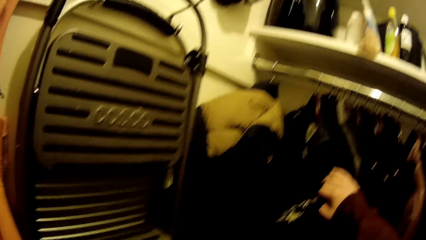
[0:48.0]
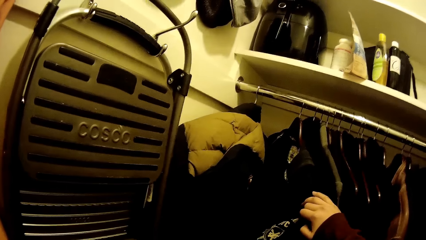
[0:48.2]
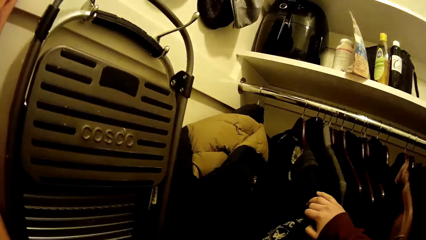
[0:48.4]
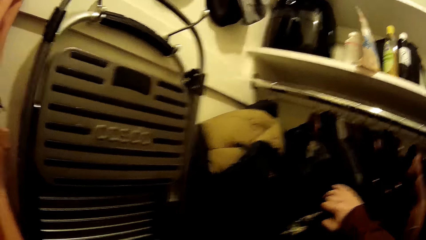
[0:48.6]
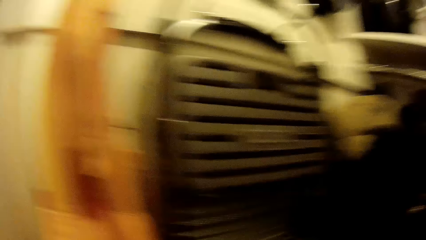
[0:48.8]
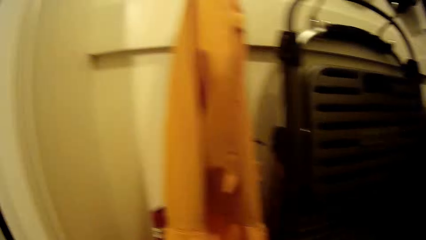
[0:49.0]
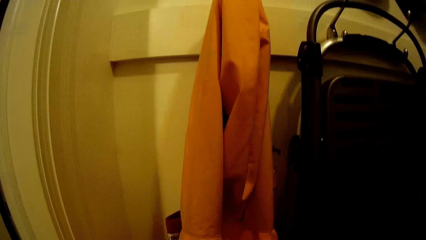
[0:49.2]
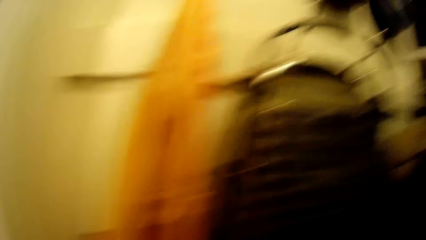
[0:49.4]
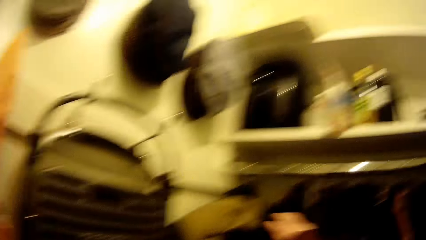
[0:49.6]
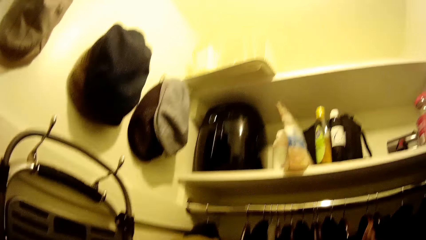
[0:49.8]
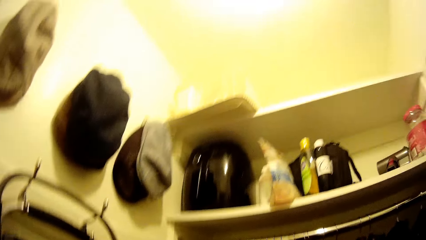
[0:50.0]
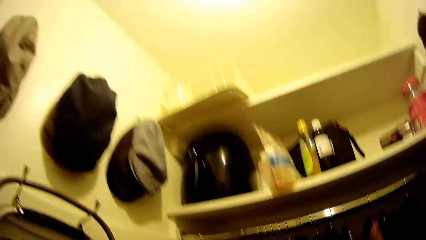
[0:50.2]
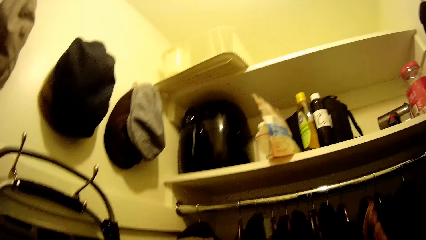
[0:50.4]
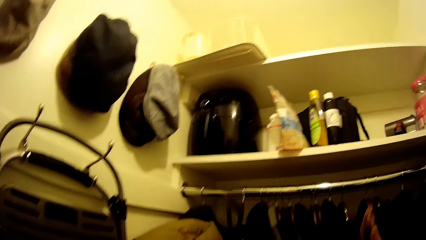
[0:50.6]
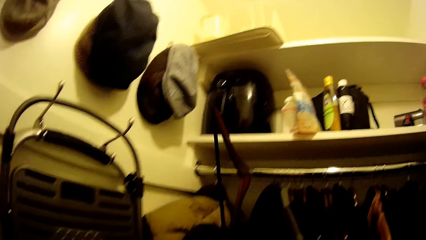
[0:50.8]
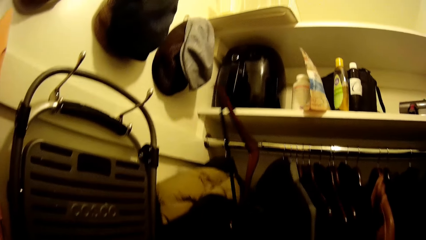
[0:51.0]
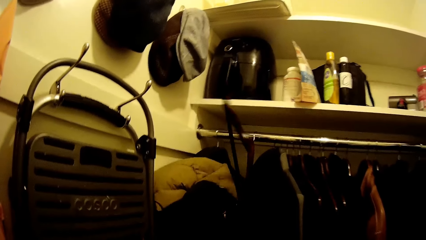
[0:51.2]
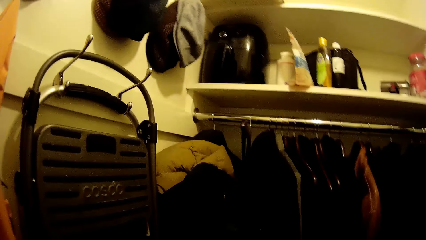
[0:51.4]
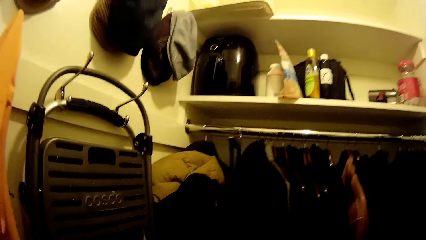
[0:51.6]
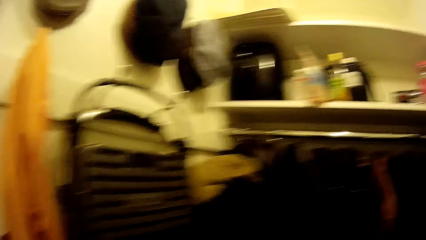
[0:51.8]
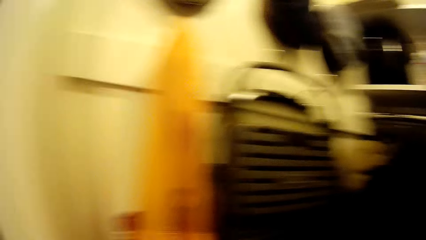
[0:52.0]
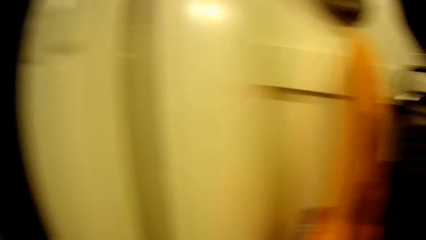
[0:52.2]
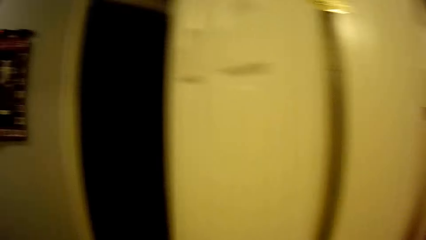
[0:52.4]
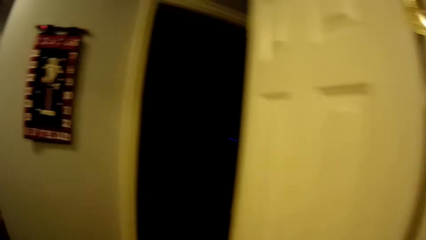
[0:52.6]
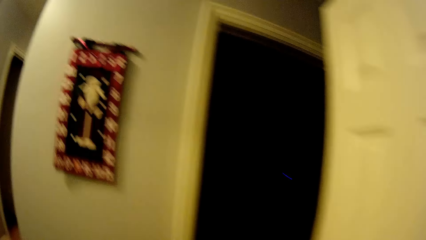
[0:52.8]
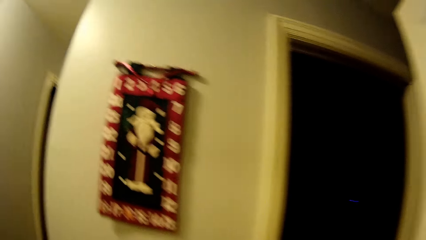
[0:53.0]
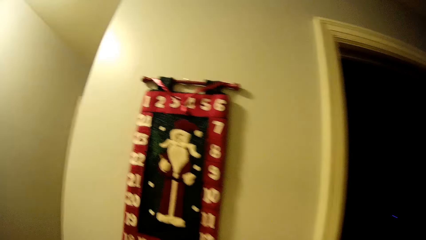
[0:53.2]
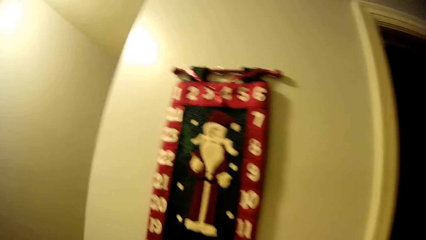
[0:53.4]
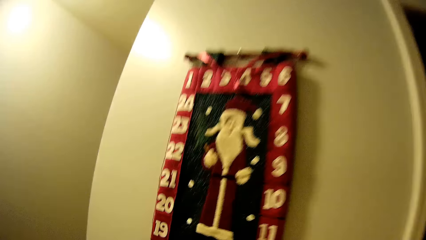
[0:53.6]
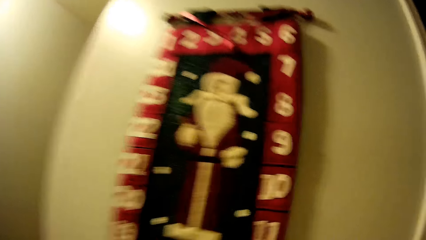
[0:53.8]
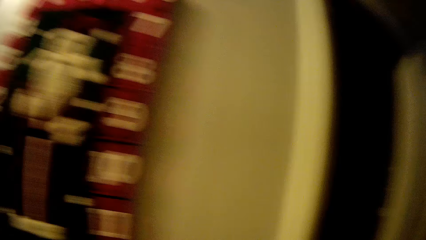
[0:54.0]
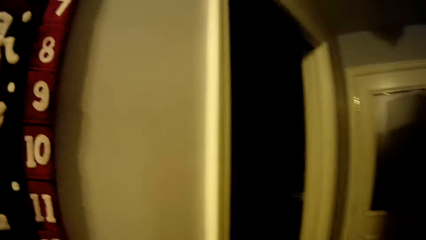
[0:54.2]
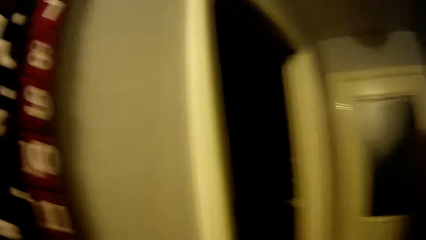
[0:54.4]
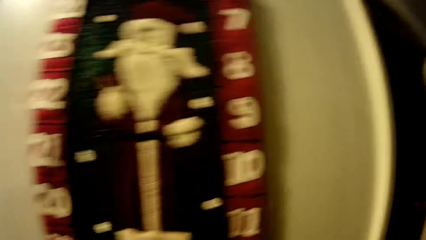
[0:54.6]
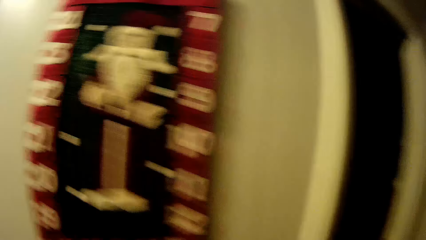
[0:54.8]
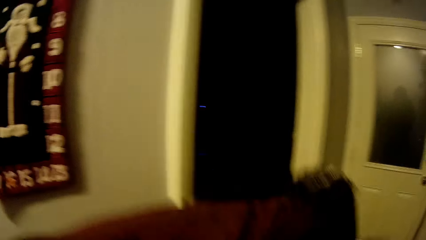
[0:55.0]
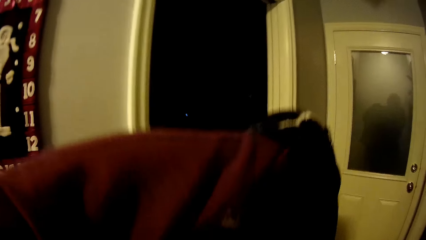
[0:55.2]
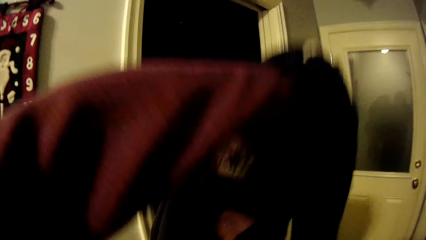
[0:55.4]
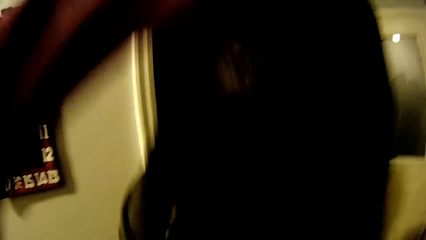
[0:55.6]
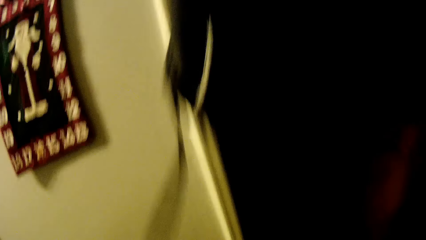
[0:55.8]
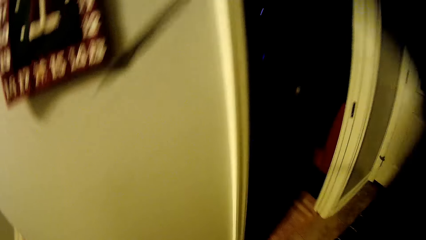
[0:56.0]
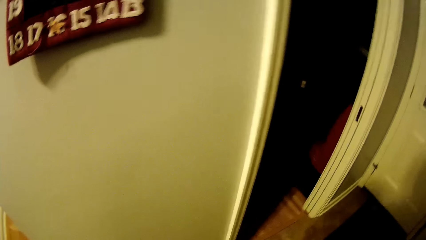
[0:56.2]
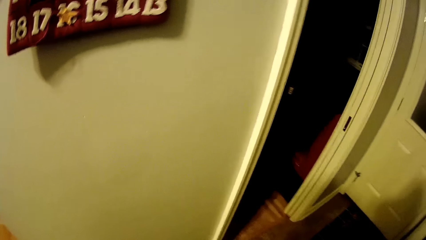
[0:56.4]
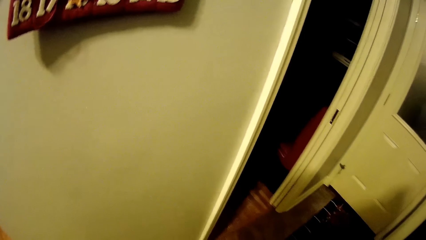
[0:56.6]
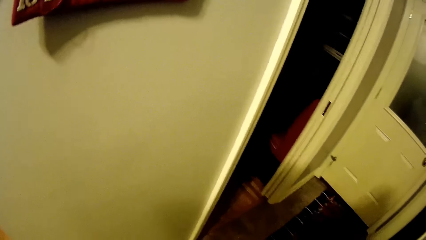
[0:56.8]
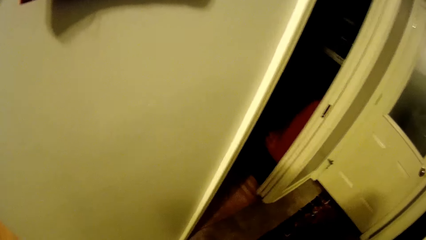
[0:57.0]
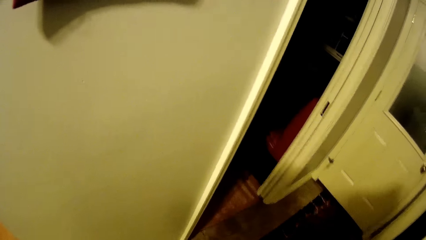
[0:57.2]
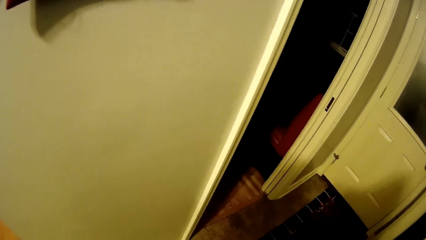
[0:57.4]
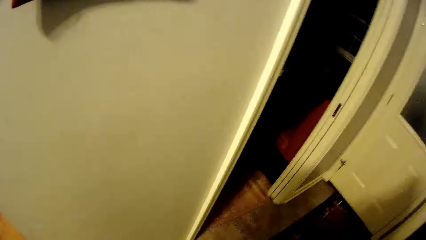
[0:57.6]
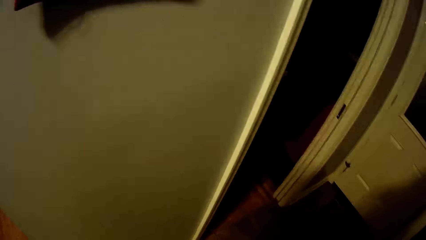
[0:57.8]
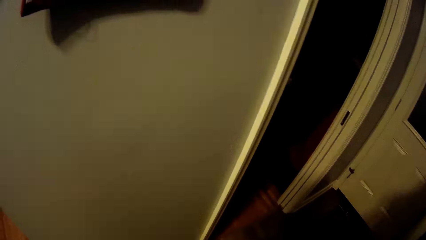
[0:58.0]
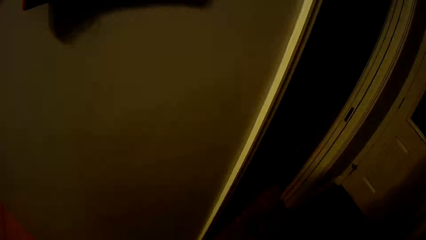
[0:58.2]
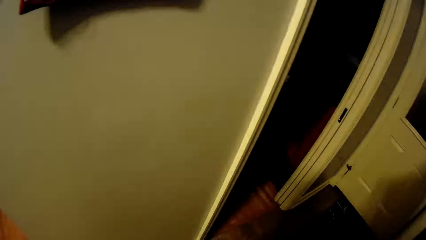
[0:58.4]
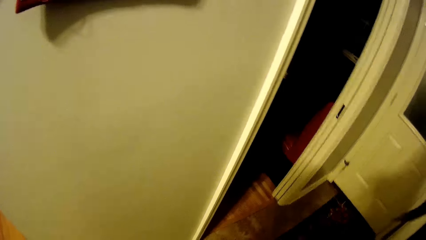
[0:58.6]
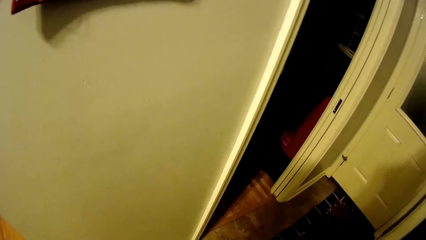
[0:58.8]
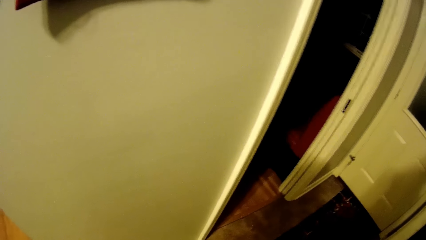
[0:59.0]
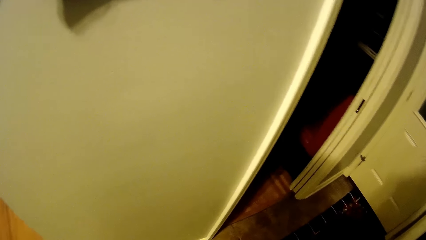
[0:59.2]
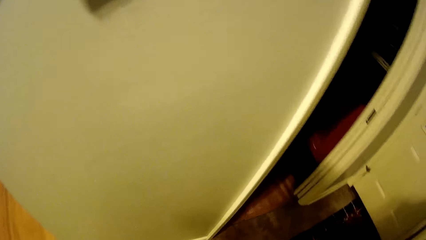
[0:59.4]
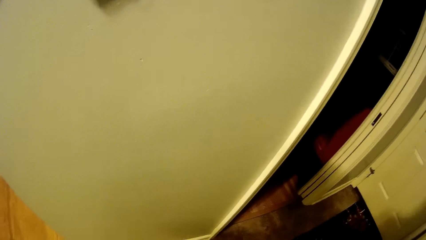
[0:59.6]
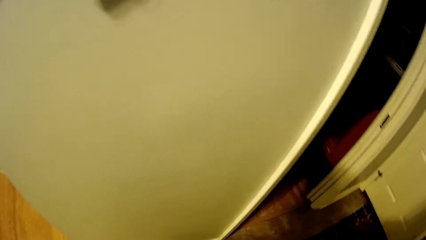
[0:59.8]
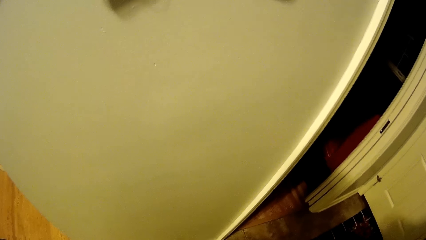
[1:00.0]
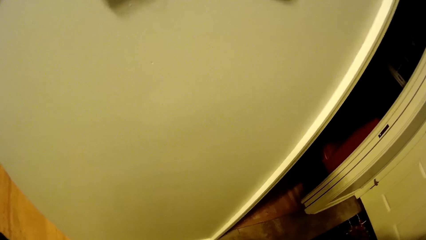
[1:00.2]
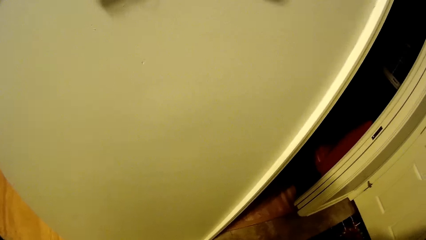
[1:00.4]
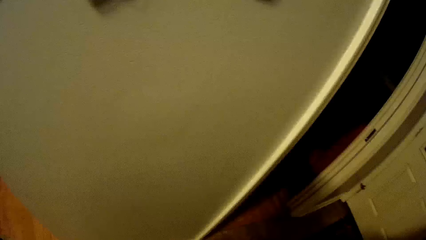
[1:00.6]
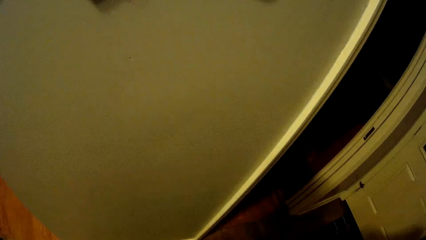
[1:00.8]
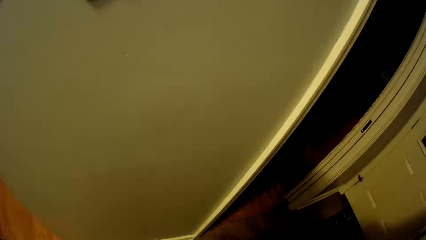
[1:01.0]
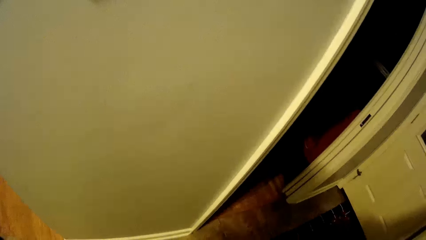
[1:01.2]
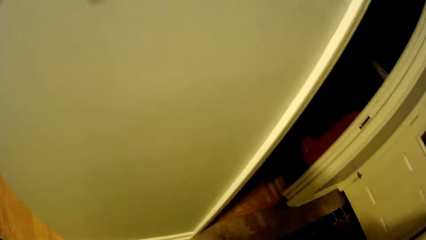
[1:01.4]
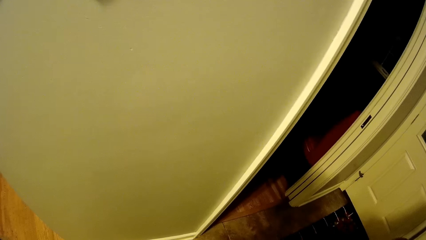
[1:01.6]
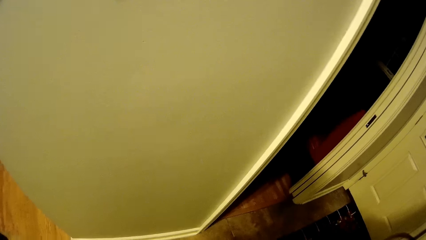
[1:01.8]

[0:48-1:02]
The camera wearer removes a jacket from a hanger with her right hand. She looks around. She turns around. She puts on the jacket. She walks around.

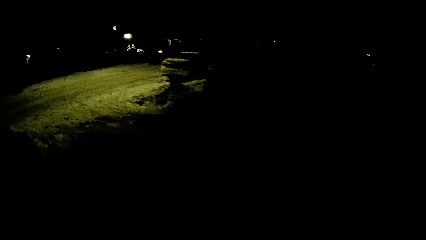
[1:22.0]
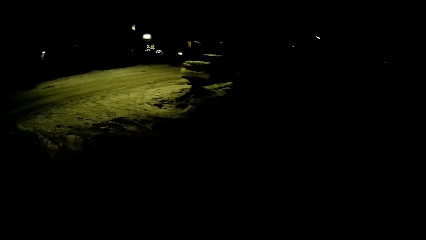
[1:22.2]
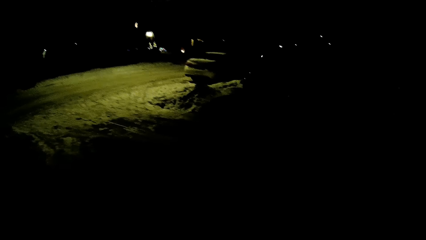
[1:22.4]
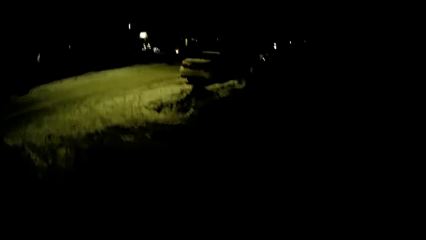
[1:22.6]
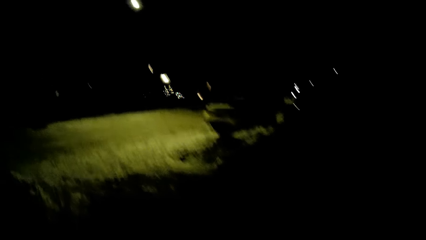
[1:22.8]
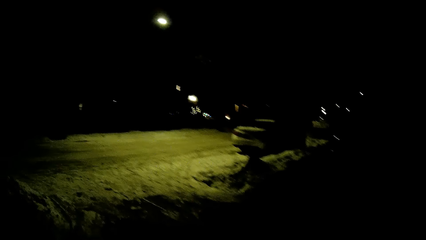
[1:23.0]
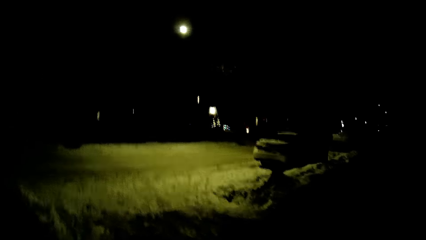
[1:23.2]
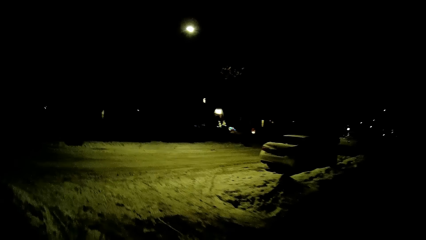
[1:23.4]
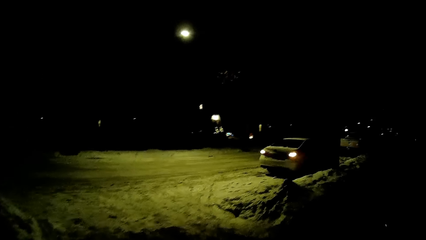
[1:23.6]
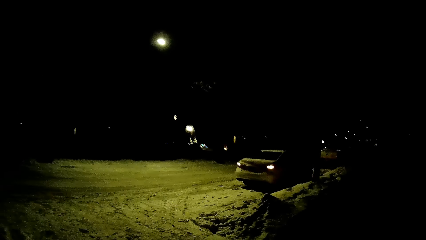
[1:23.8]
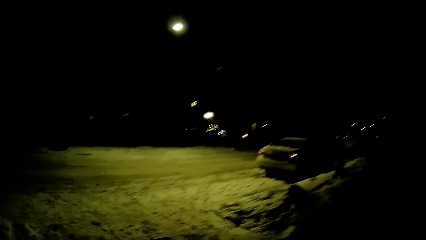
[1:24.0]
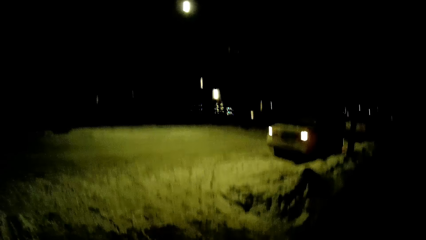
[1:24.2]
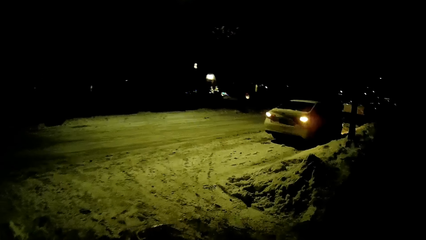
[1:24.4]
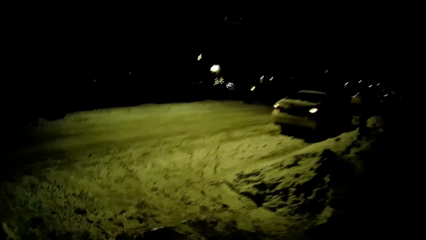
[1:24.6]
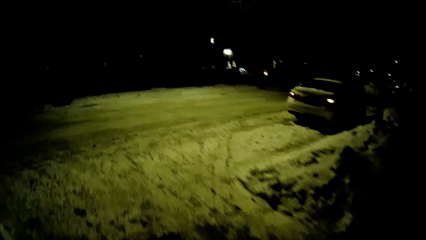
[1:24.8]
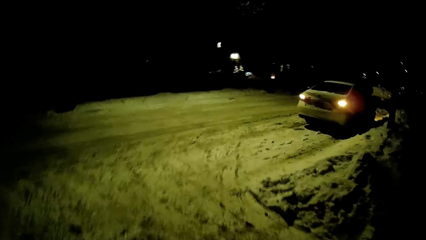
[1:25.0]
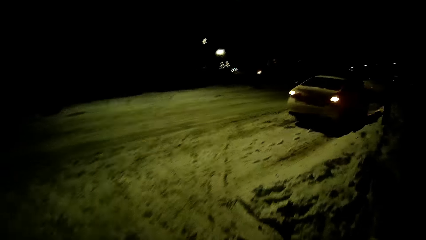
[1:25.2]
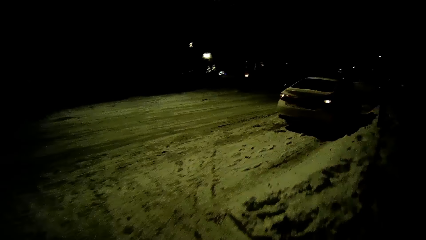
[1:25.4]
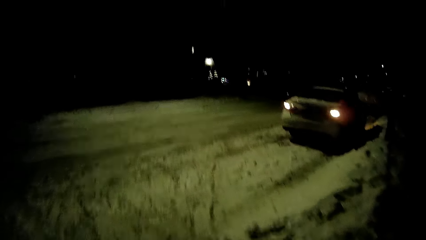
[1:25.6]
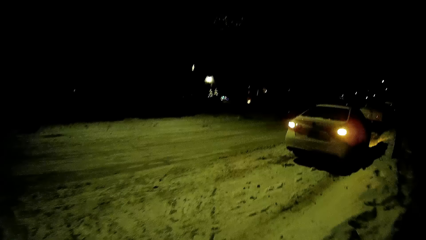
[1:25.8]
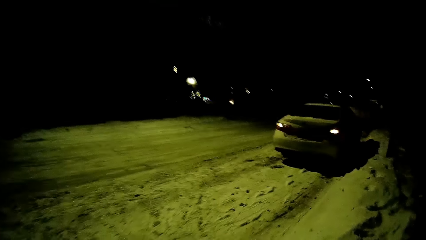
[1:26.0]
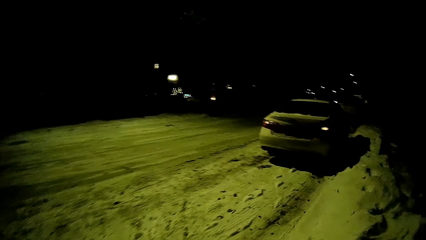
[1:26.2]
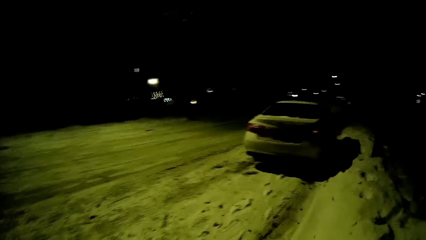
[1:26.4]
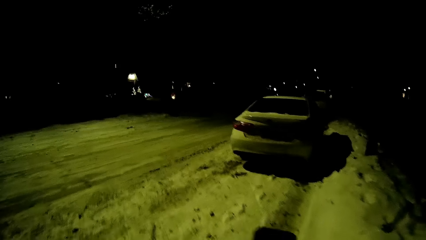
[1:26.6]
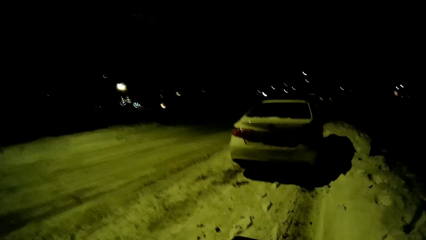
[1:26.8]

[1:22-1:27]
The camera wearer walks towards a flashing car.
